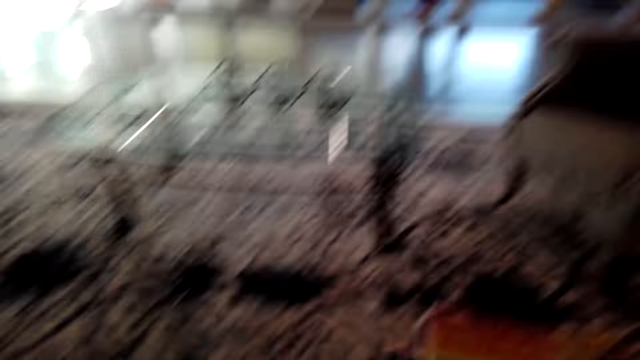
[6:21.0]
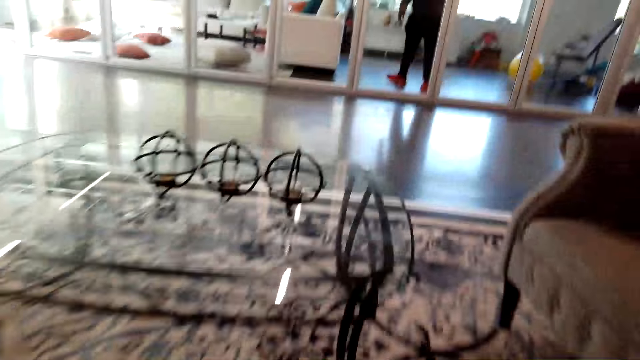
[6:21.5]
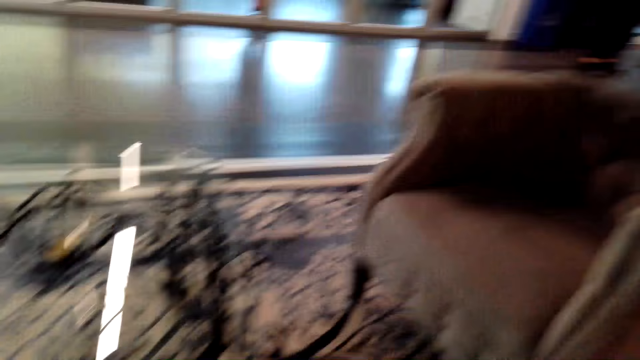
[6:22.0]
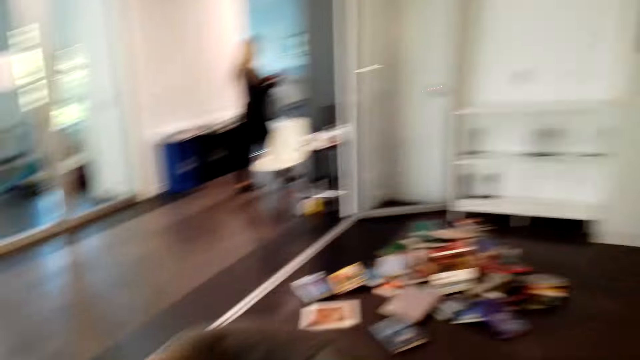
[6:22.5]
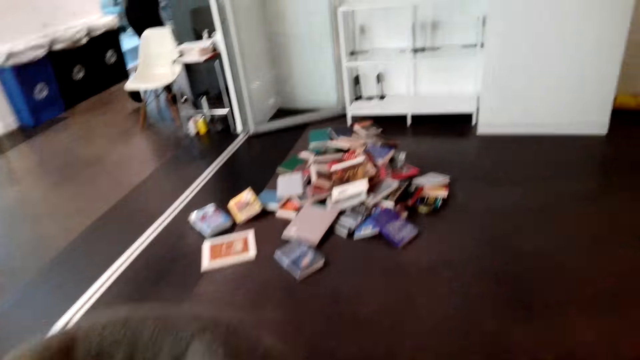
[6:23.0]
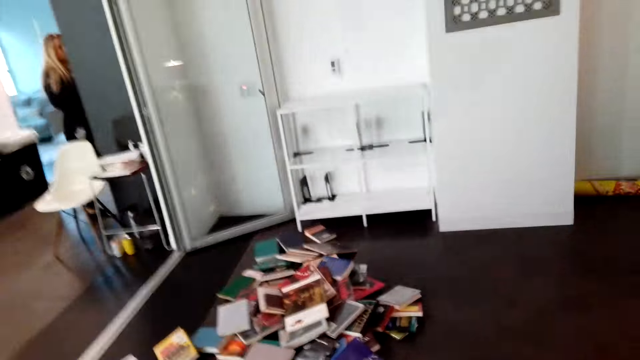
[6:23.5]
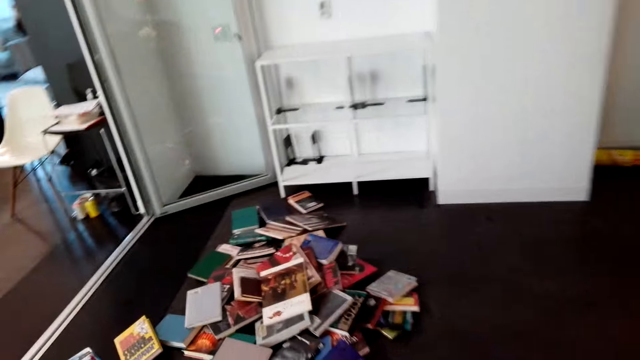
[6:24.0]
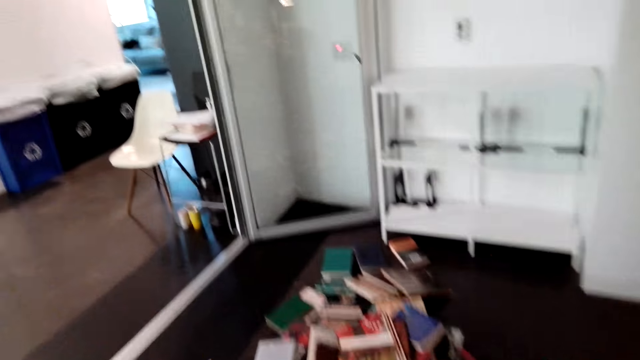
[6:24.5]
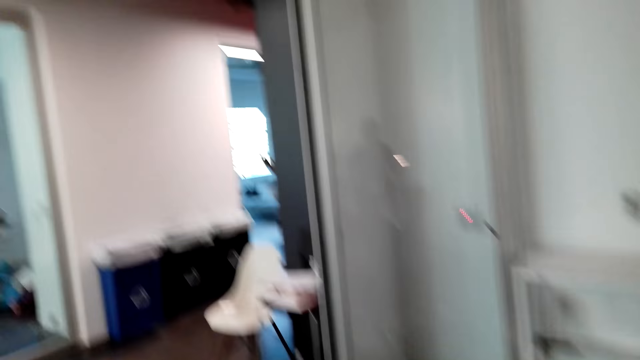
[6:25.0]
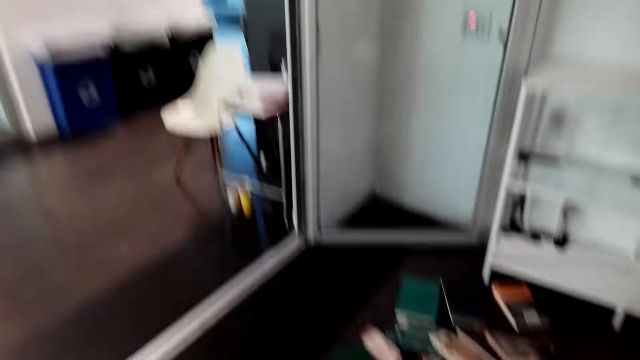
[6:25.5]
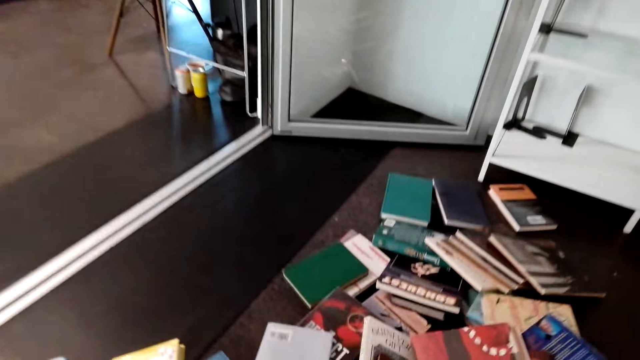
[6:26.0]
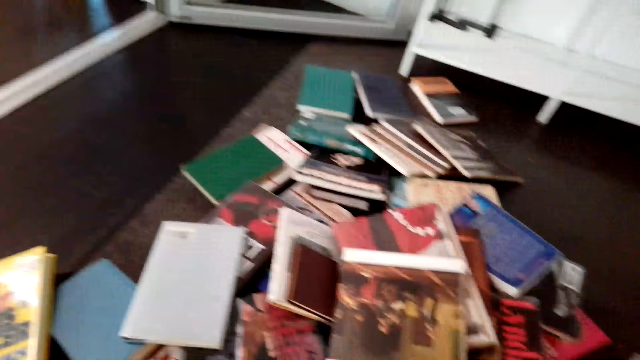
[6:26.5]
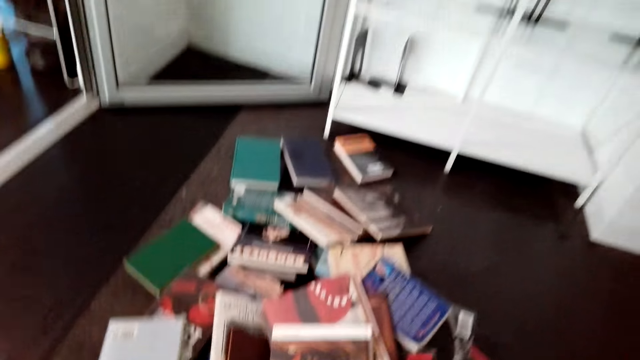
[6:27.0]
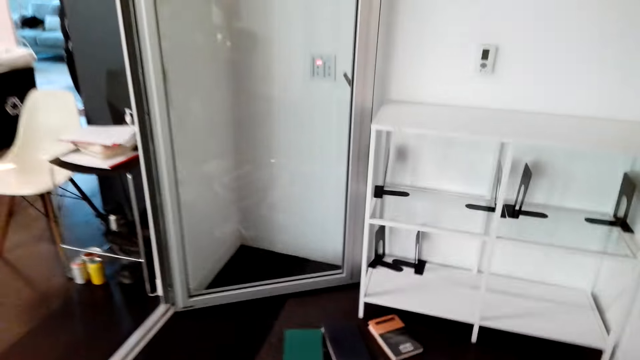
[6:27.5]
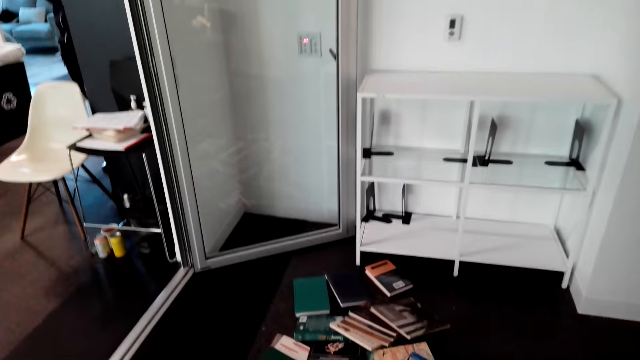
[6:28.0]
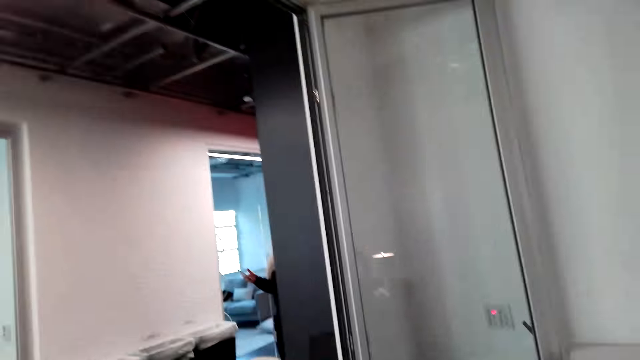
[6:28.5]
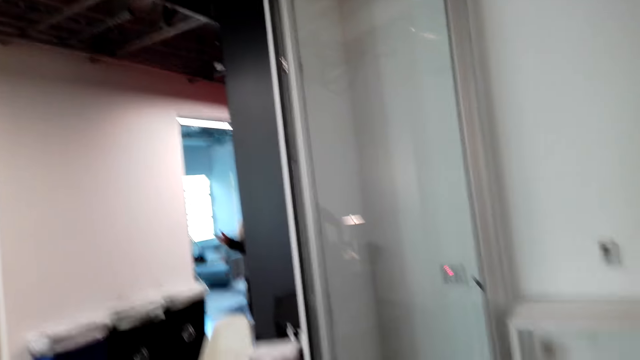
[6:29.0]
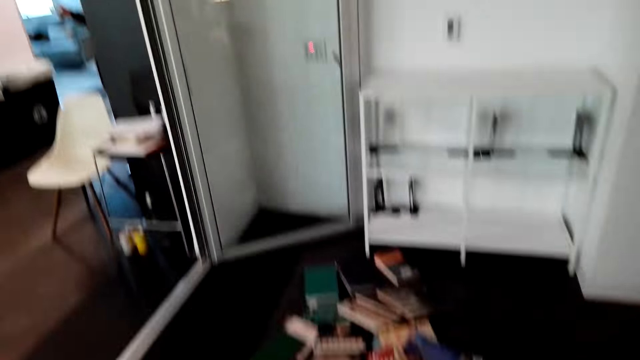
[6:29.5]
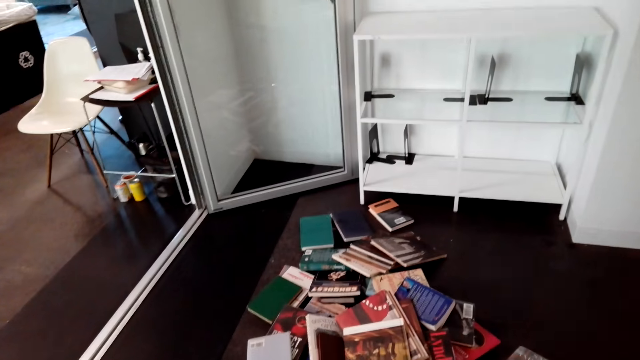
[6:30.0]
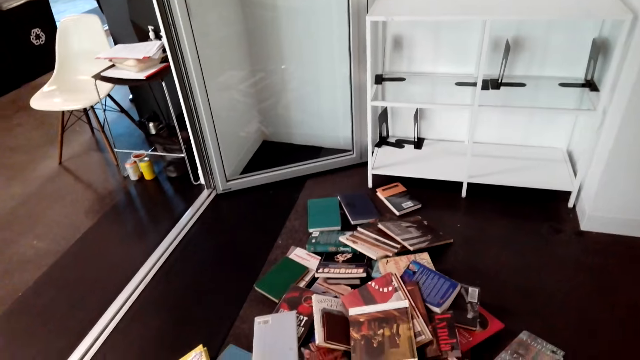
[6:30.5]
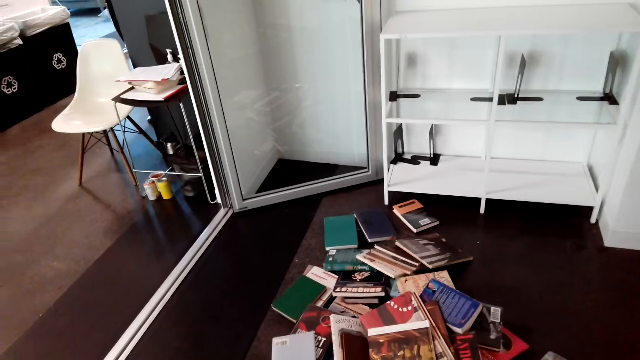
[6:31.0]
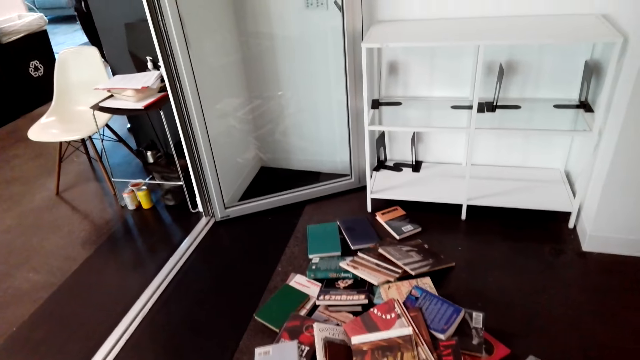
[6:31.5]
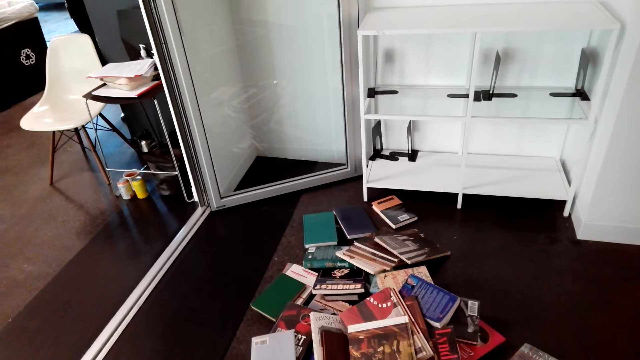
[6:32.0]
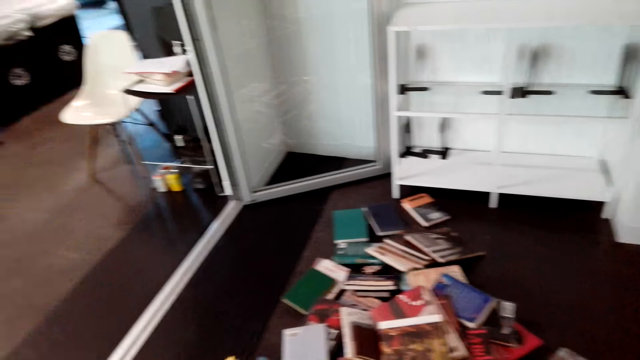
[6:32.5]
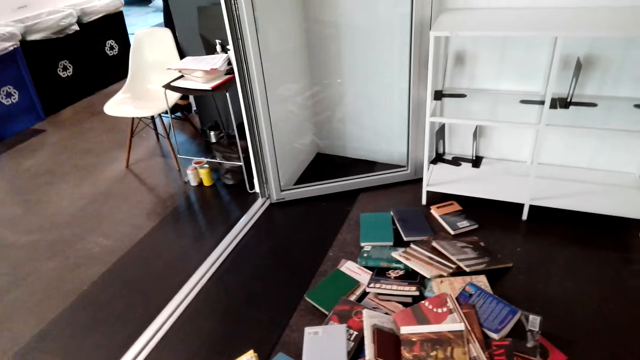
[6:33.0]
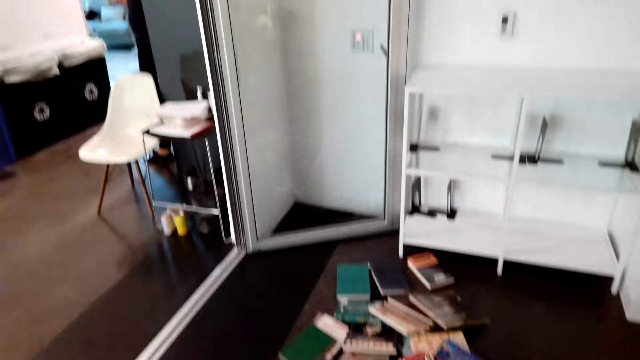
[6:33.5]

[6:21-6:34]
The camera wearer walks toward the books. They drop a book. They look at the books on the floor. They look at the book. They speak to a woman.

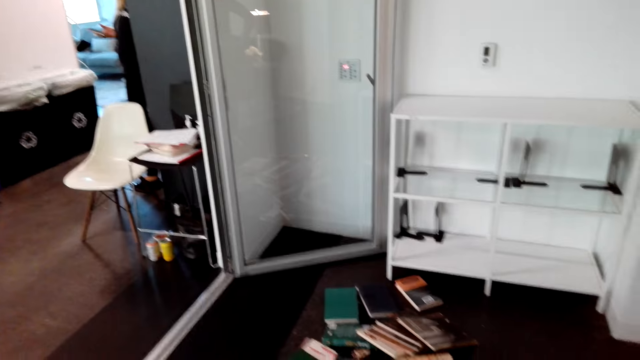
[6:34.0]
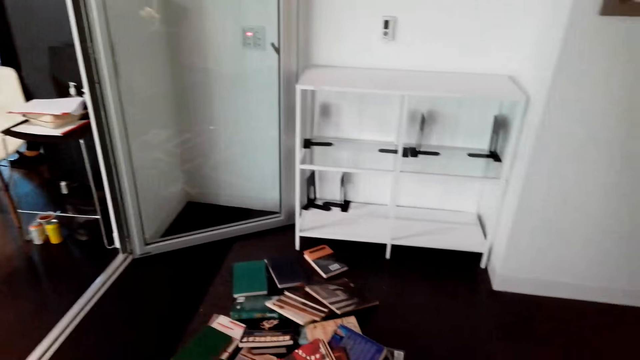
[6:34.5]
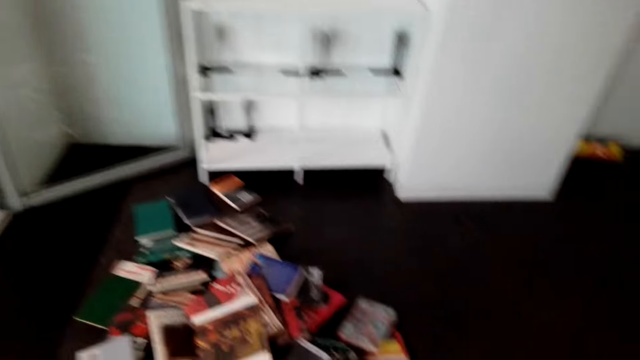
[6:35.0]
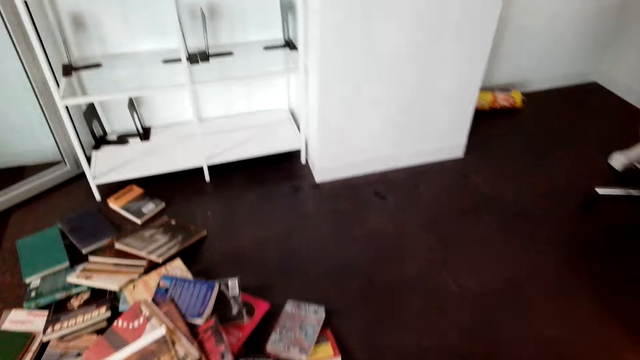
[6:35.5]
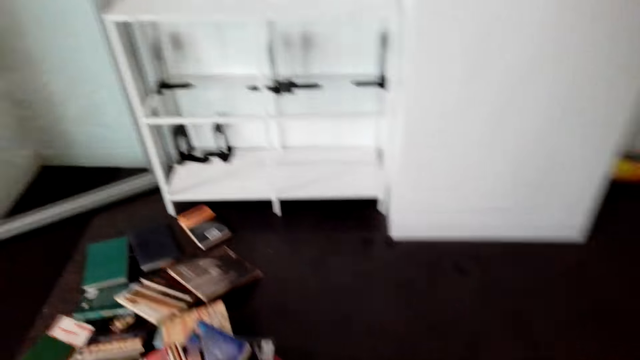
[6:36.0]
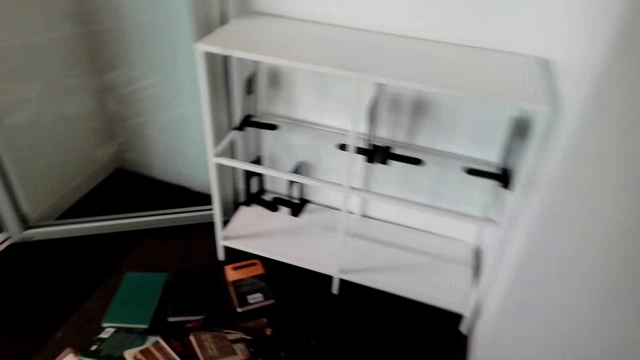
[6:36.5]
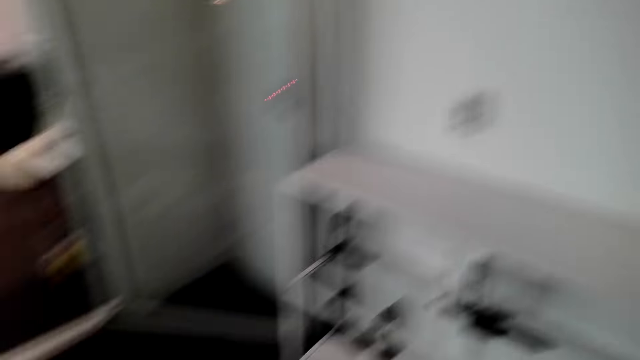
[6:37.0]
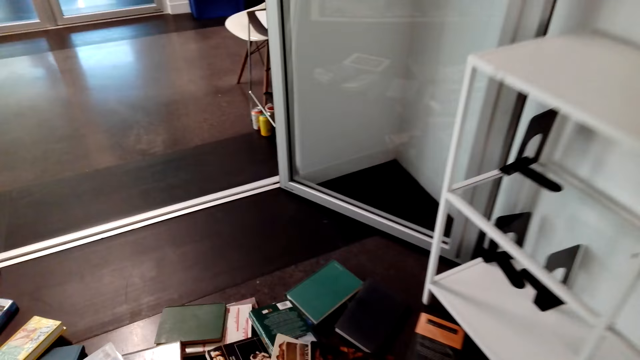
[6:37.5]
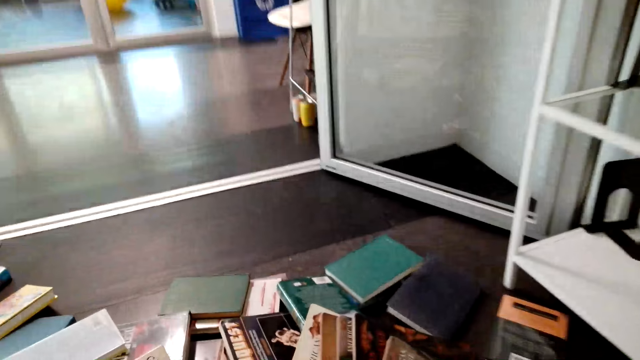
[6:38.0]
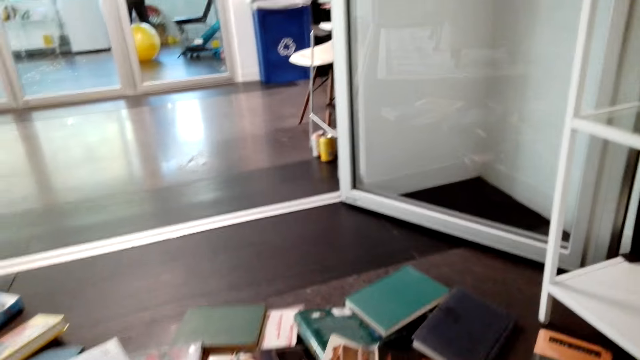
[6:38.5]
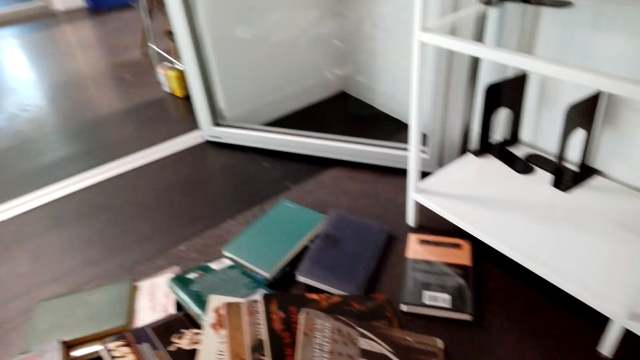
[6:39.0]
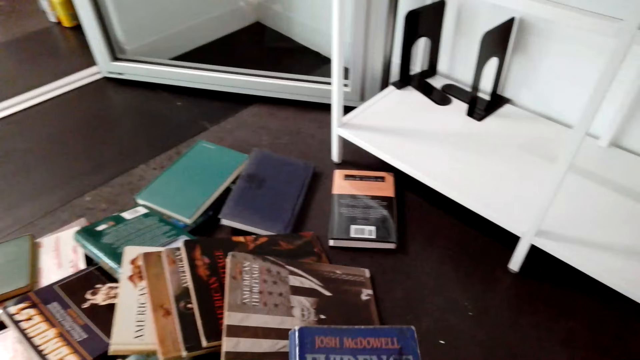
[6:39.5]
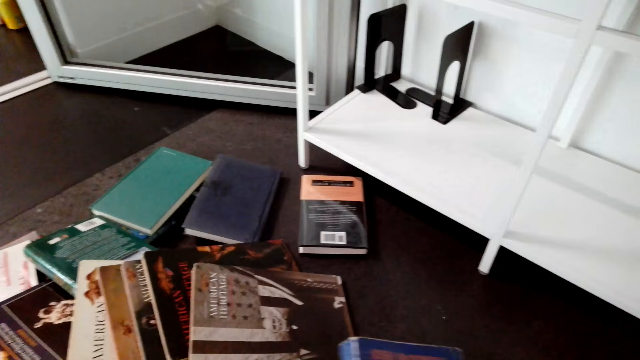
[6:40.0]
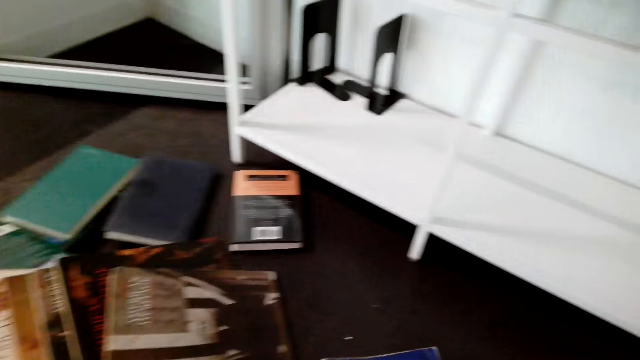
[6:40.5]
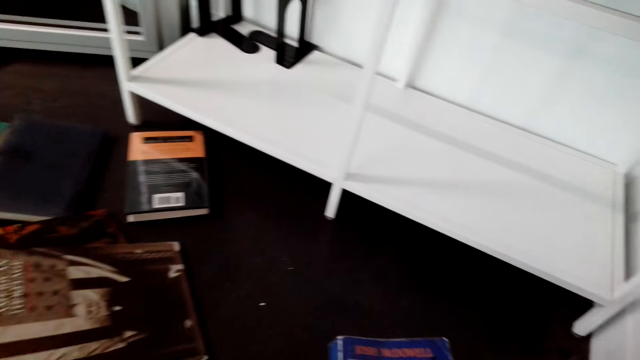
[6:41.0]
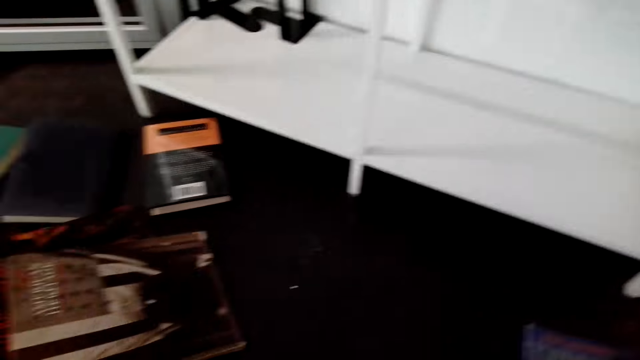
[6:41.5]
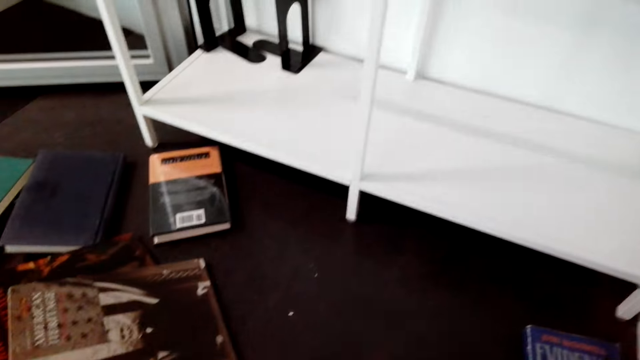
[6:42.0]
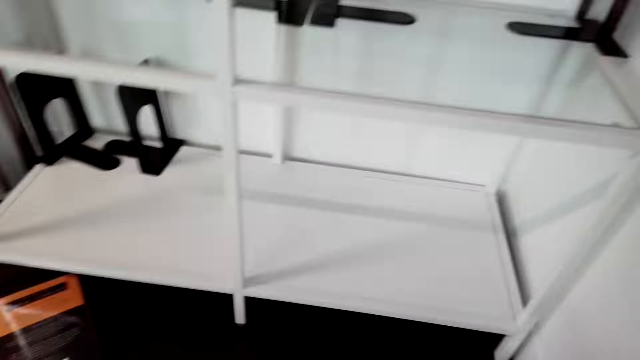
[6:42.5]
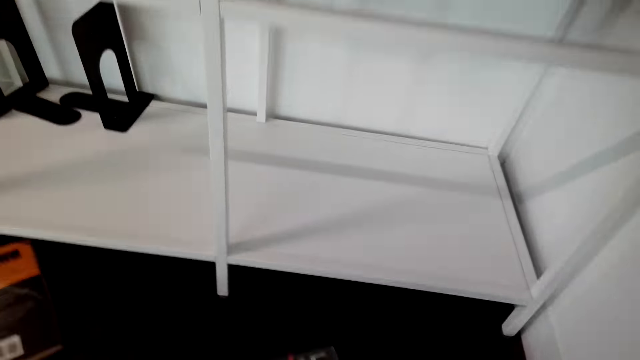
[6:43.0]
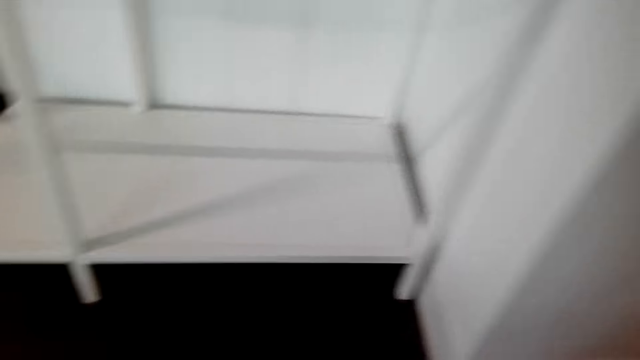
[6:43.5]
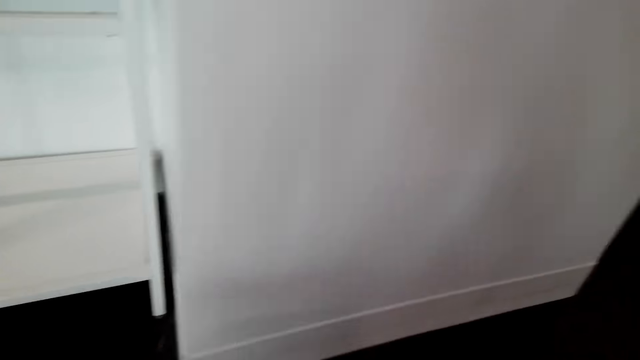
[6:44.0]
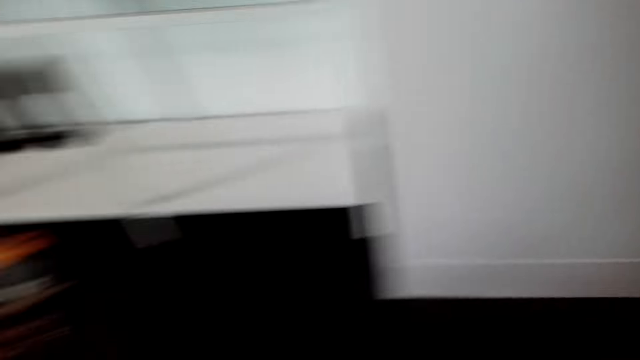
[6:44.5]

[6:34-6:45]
A woman speaks to the camera wearer. The camera wearer speaks to the woman. They look at the books on the floor. They pick up a book. They arrange the books. They hold the book.
